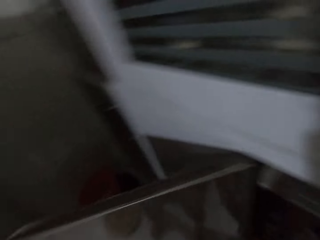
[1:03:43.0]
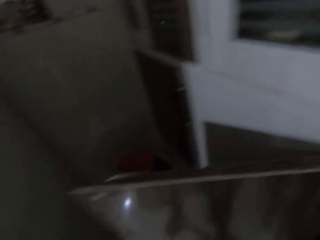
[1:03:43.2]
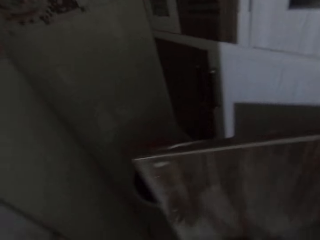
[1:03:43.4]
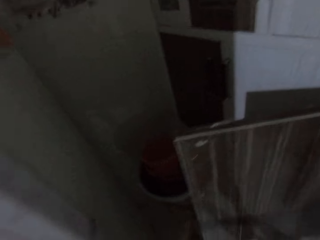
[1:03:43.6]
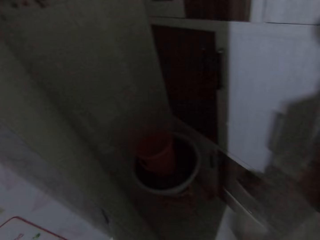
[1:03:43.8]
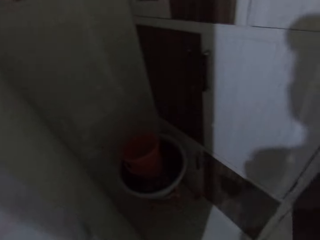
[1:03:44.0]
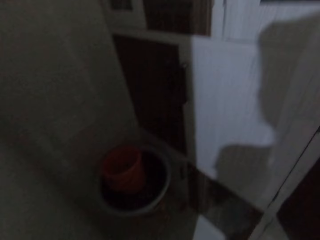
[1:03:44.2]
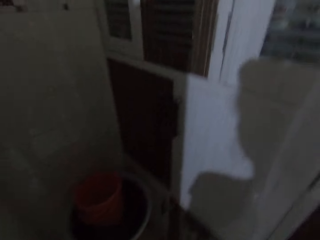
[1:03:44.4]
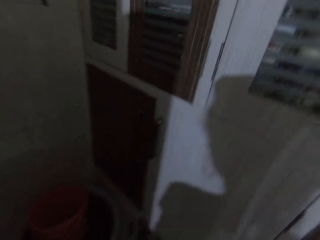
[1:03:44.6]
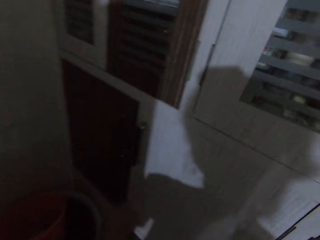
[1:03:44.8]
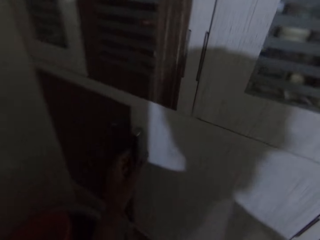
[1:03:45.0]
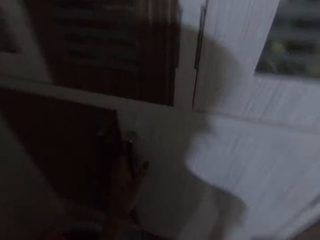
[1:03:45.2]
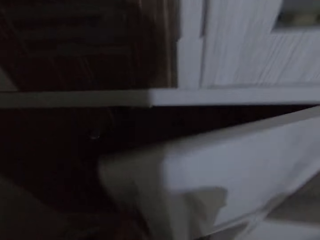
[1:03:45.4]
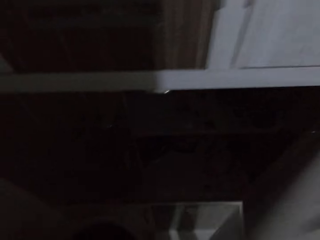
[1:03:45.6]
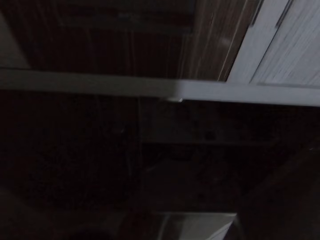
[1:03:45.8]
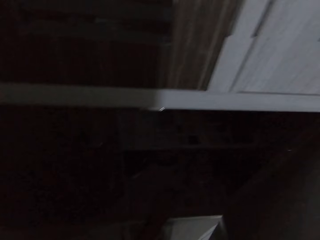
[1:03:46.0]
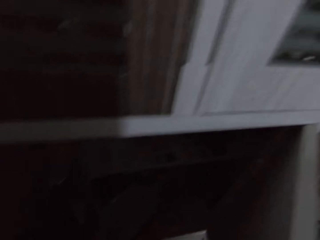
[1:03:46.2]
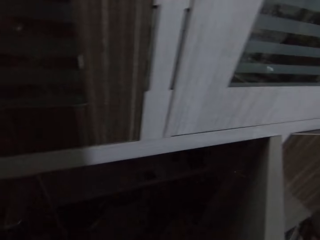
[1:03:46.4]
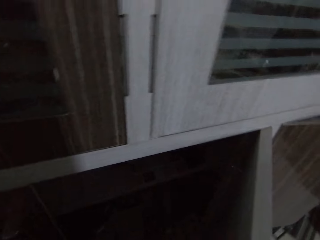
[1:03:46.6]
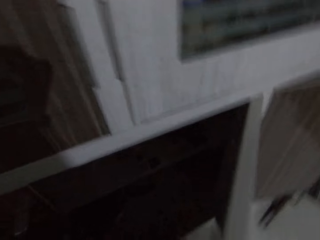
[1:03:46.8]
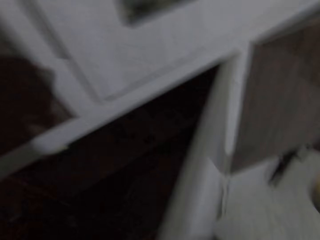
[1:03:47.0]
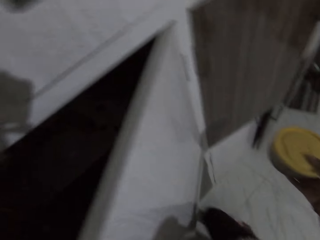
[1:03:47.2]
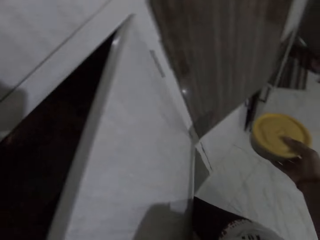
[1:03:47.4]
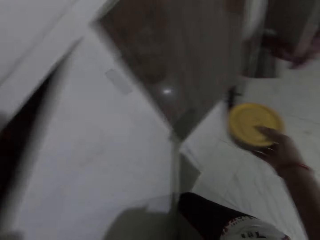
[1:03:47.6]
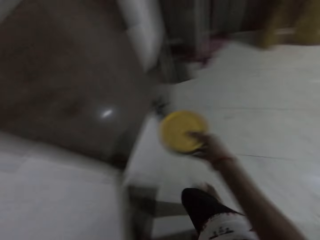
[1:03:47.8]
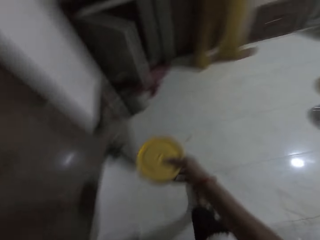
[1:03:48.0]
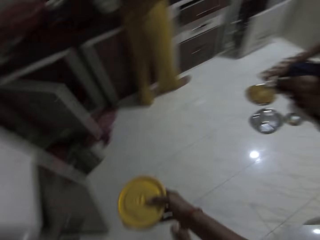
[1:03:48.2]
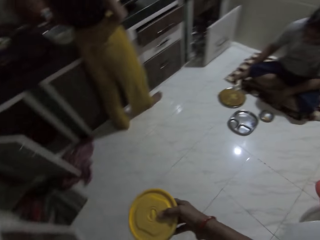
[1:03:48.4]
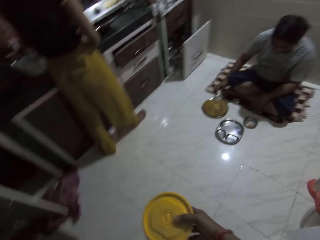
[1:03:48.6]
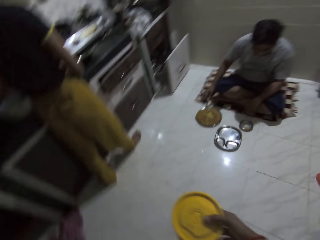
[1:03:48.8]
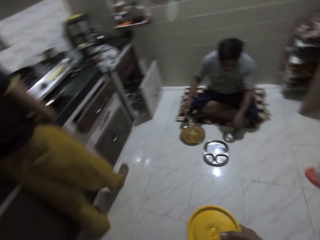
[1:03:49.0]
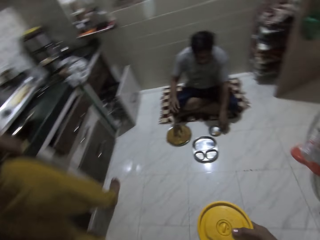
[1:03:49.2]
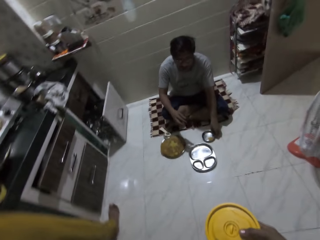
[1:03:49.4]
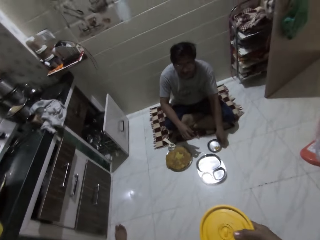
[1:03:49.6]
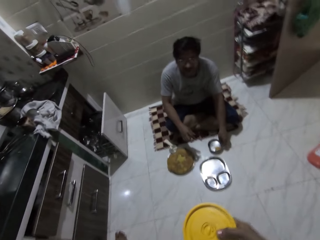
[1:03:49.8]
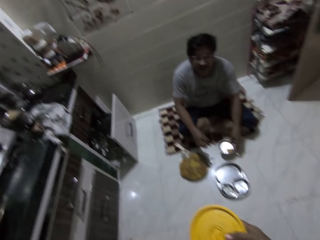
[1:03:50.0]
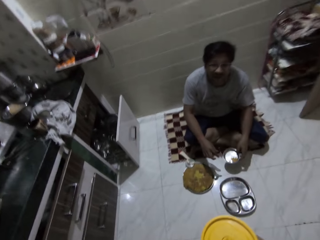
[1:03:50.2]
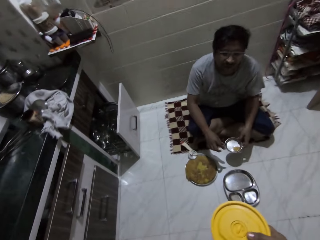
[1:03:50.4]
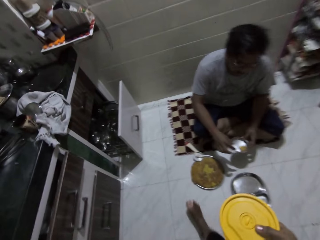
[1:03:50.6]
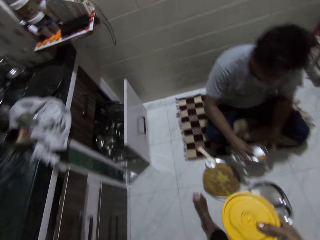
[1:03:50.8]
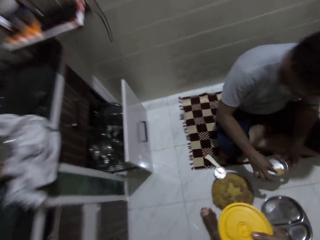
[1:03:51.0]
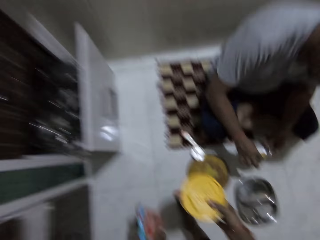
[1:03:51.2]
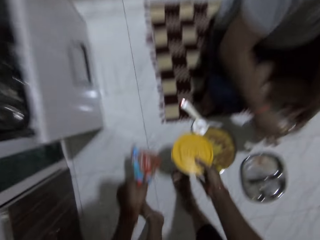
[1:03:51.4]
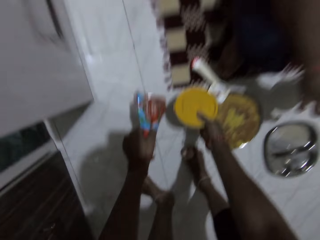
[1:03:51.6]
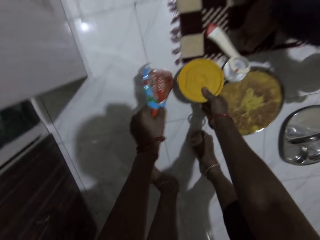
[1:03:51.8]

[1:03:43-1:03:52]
The camera wearer closes the kitchen cabinet door with her left hand. She opens a kitchen cabinet door with her left hand. She interacts with a man. She holds the plastic bowl. She walks towards the man. The man lifts a plate from the kitchen floor with his left hand. He touches the plate with his right hand.

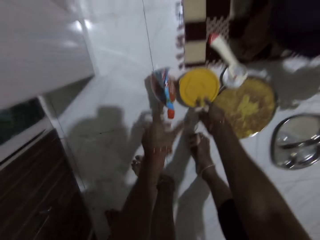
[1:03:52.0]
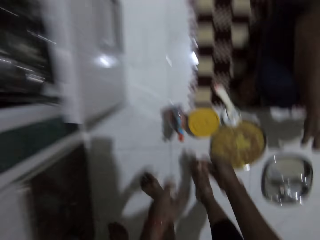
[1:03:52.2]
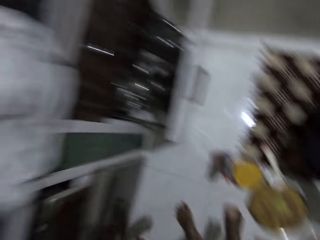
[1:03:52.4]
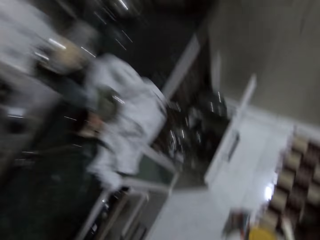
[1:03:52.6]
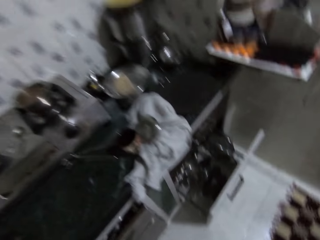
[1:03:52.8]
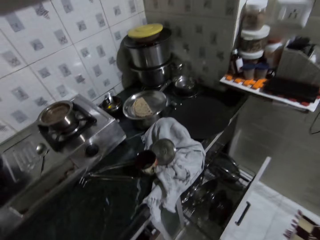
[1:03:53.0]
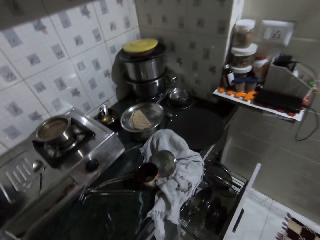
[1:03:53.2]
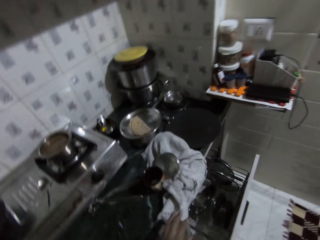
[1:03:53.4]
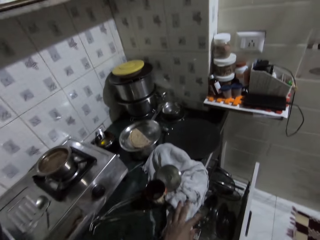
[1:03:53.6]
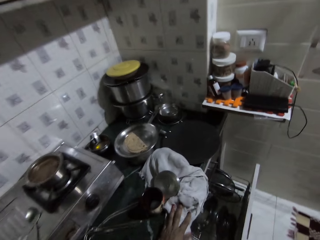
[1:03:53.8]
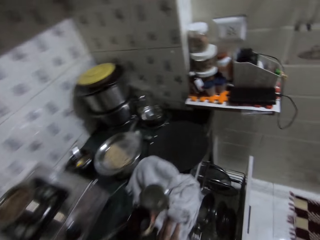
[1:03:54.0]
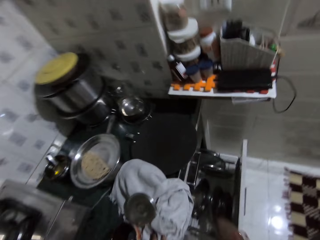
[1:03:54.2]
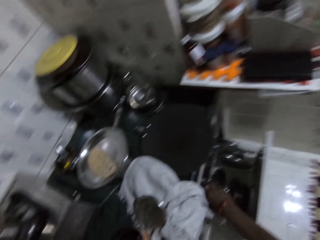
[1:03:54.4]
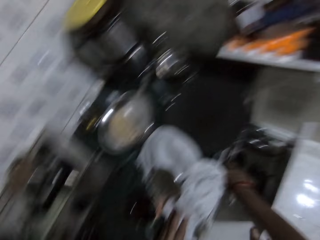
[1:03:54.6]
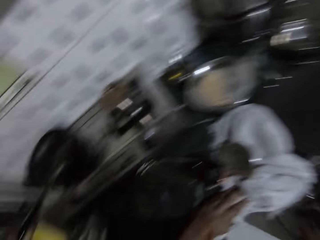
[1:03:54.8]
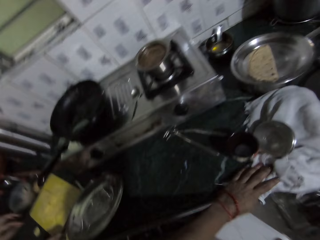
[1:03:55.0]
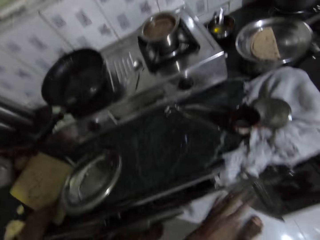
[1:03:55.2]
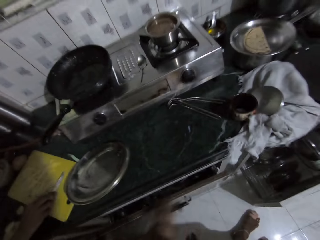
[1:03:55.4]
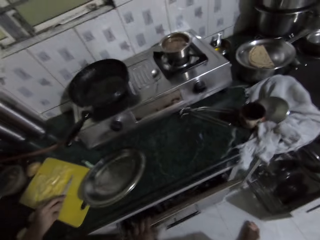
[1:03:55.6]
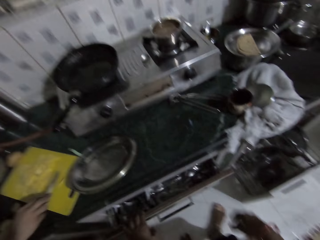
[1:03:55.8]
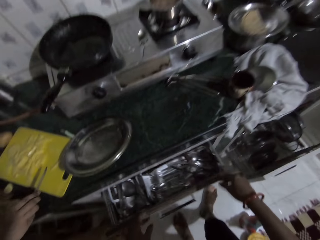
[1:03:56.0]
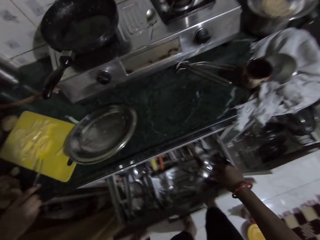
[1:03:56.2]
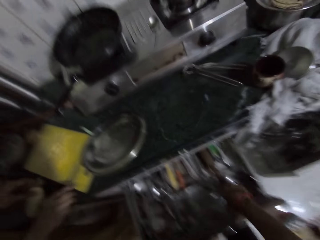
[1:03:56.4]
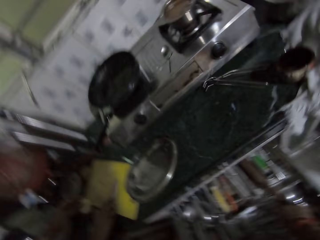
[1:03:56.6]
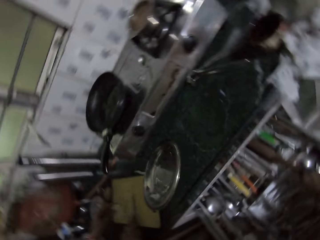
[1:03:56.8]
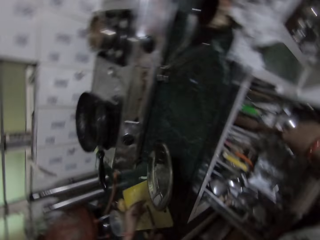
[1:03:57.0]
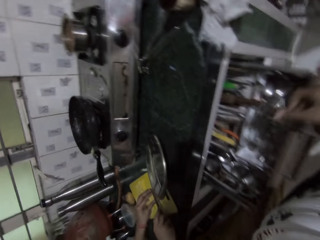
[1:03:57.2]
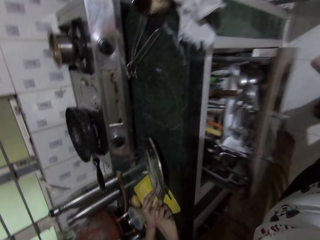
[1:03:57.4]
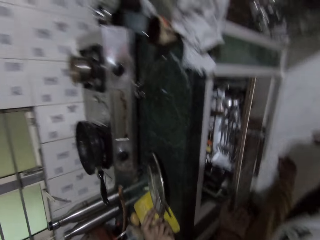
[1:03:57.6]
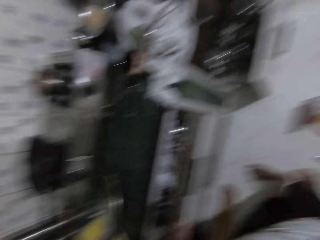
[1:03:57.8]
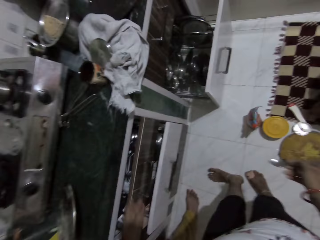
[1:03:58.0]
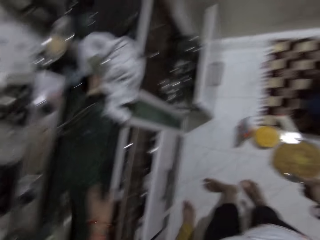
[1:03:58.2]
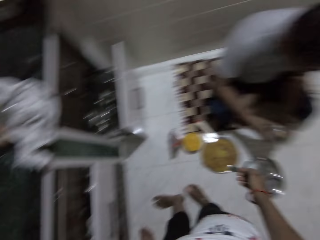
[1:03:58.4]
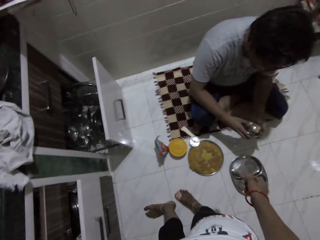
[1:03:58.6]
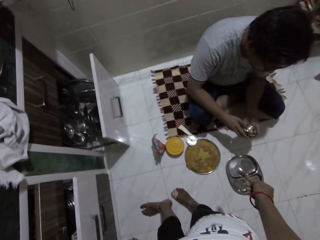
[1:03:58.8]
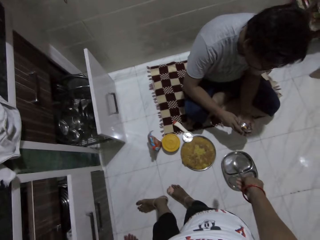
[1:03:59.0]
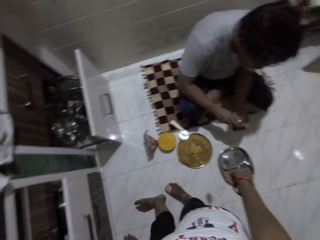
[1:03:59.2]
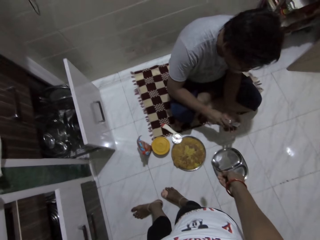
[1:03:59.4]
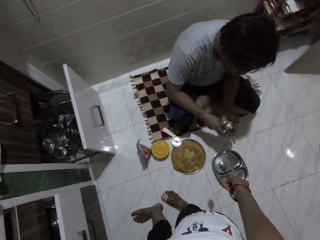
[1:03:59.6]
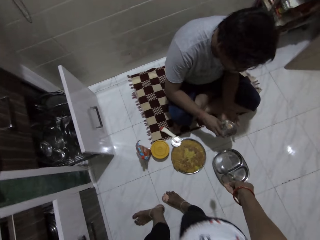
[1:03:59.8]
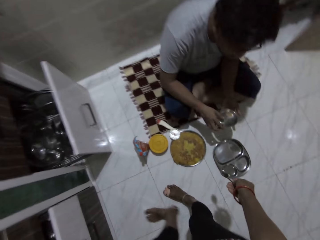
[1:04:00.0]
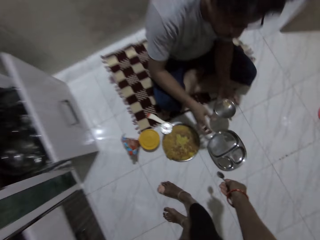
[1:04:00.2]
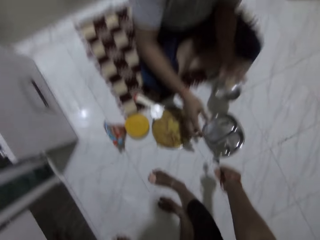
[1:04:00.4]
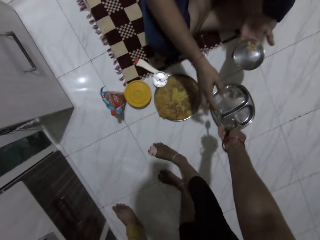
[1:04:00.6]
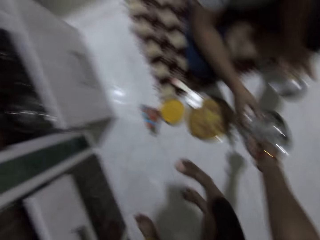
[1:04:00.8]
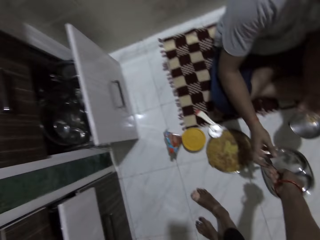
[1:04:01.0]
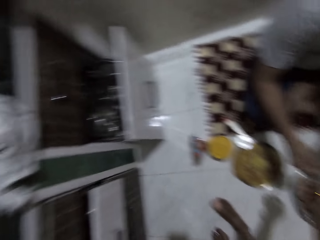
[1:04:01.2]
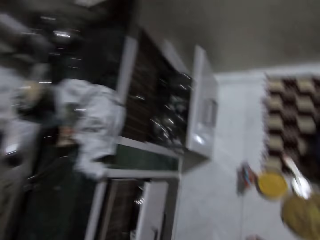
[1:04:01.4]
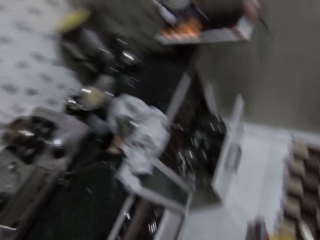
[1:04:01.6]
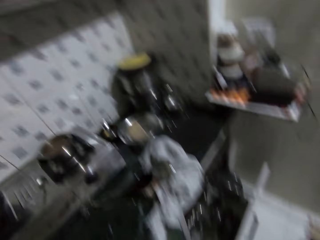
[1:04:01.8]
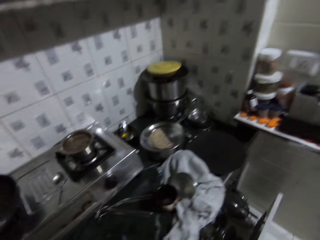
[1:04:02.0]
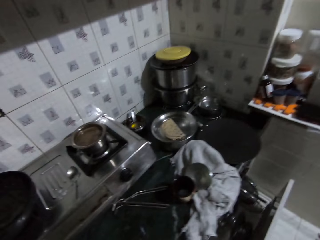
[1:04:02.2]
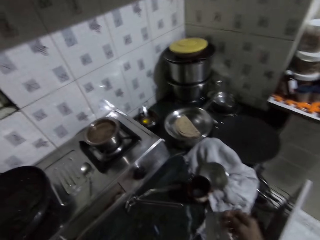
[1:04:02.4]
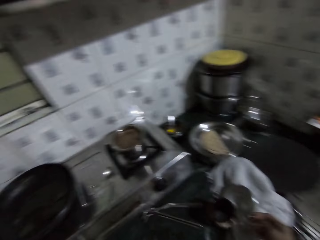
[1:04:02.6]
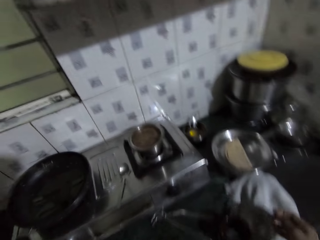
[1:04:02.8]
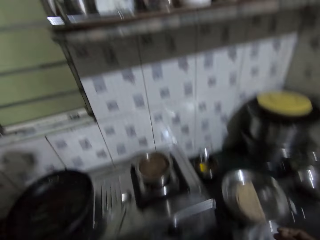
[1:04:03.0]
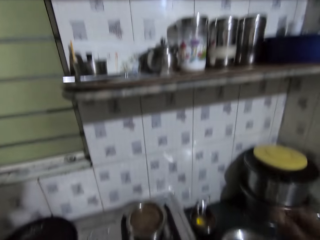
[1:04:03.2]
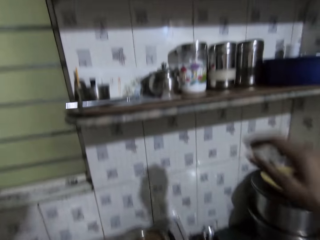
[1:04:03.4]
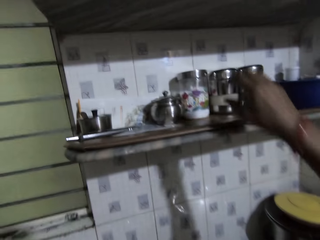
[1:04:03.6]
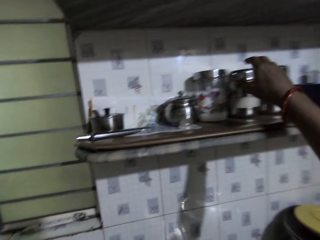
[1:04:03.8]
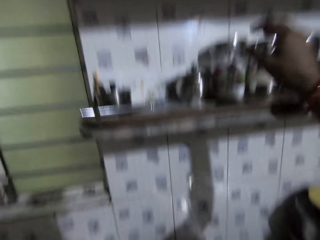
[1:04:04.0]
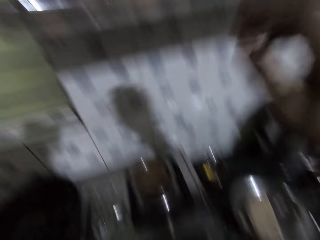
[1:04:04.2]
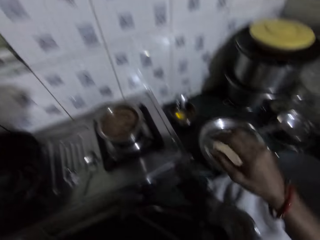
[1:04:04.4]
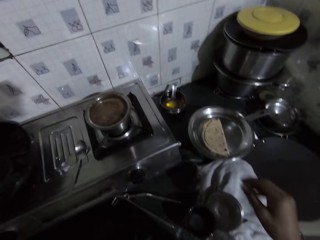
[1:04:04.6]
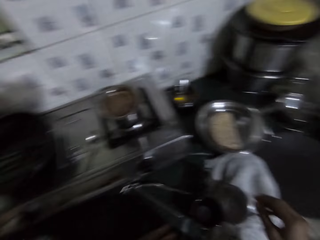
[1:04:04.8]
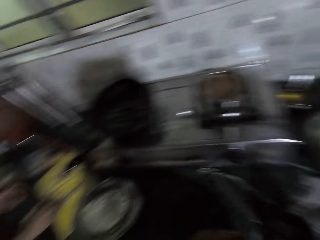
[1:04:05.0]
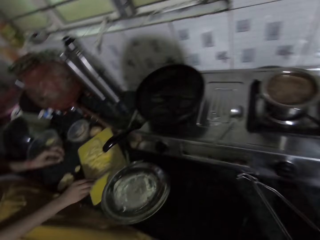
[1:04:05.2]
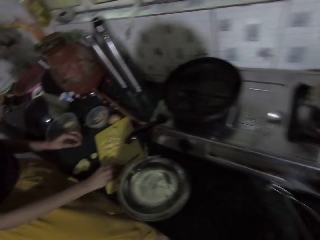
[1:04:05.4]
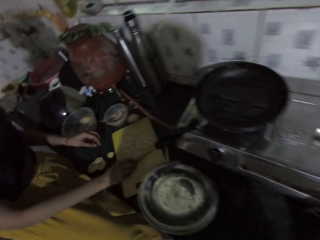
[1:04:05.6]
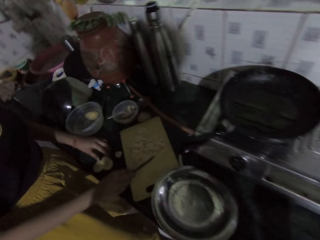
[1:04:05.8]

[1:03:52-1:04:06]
The camera wearer drops a sachet of ketchup on the kitchen floor with her left hand. She drops the plate on the kitchen floor with her right hand. She touches a piece of cloth on the kitchen countertop with her left hand. She searches the kitchen cabinet drawer with her right hand. She looks around. A woman gathers the pieces of potatoes on the chopping board with the knife in her right hand. The camera wearer pulls a kitchen cabinet drawer with her left hand. She interacts with a man. She pulls a teaspoon from the kitchen drawer with her right hand. The woman places a piece of potato on the chopping board with her left hand. The camera wearer closes the kitchen cabinet drawer with her left hand. The woman slices the piece of potato on the chopping board with the knife in her right hand. The camera wearer passes the teaspoon to the man with her right hand. She turns. She raises her hands. The woman gathers the pieces of potatoes on the chopping board with the knife in her right hand.
